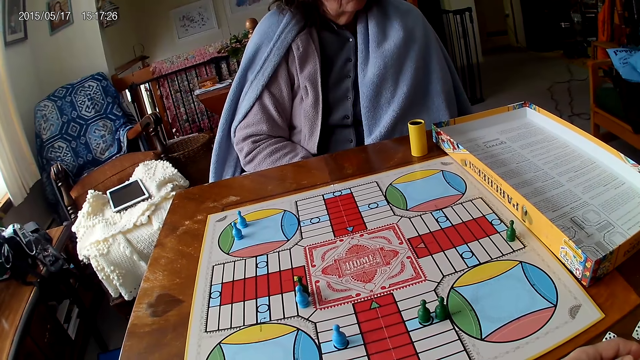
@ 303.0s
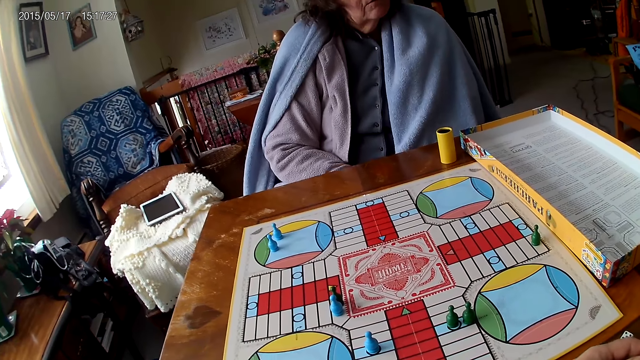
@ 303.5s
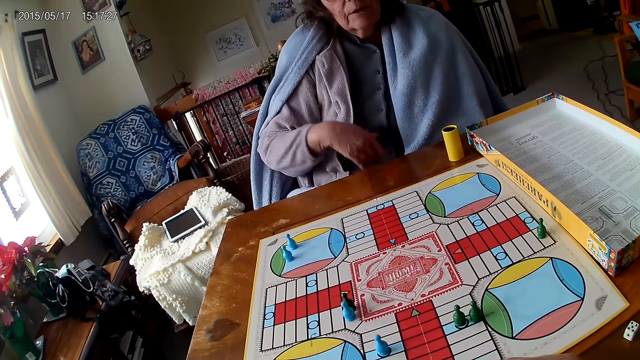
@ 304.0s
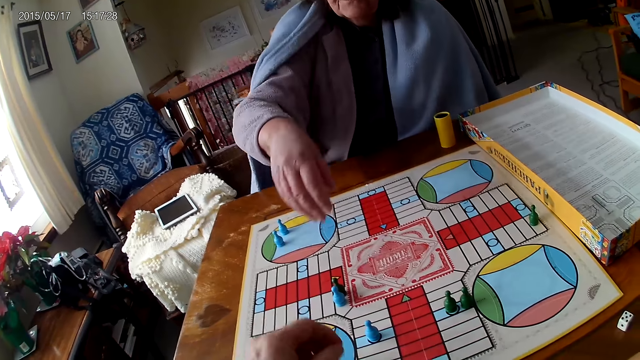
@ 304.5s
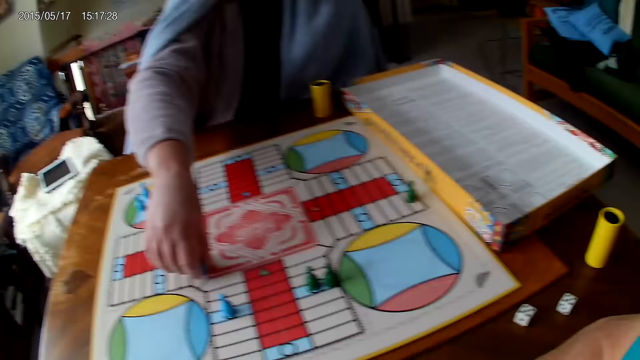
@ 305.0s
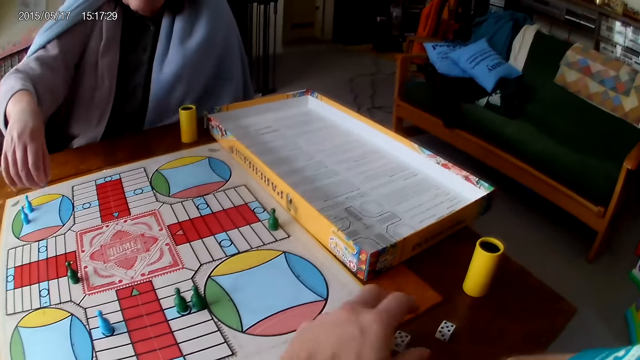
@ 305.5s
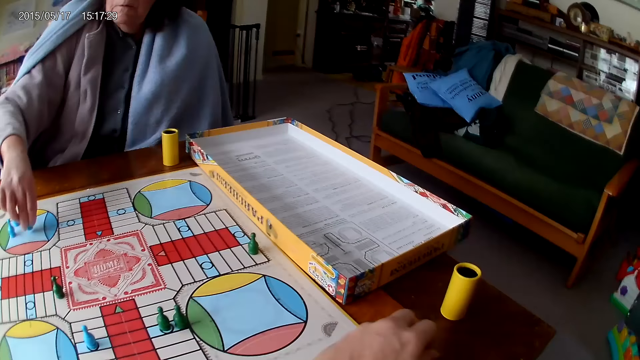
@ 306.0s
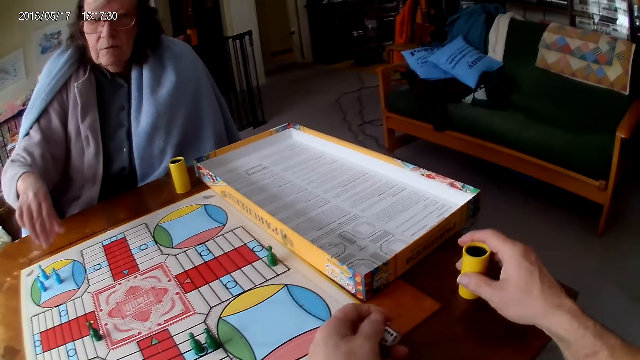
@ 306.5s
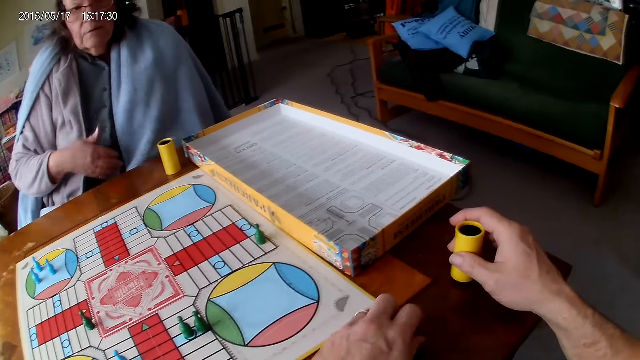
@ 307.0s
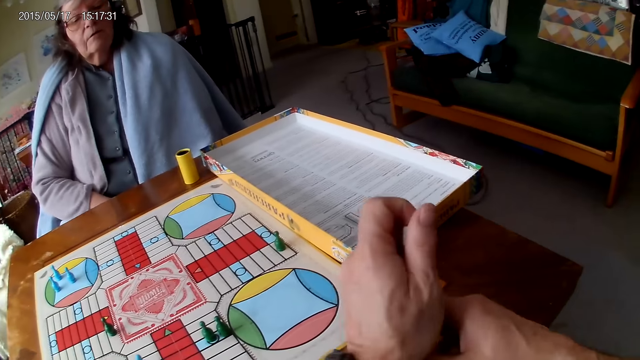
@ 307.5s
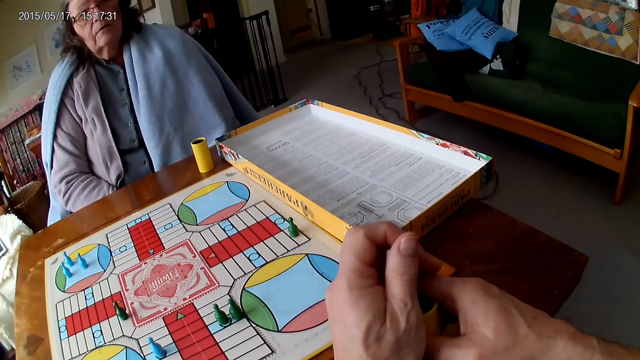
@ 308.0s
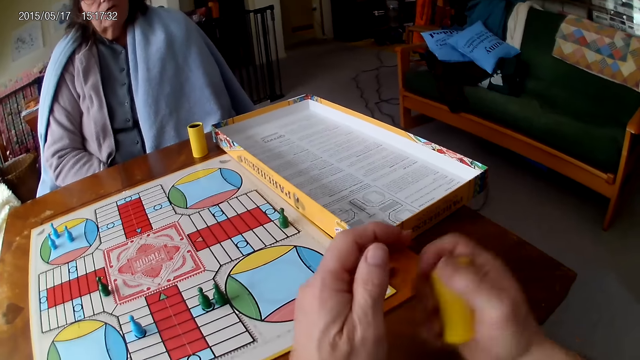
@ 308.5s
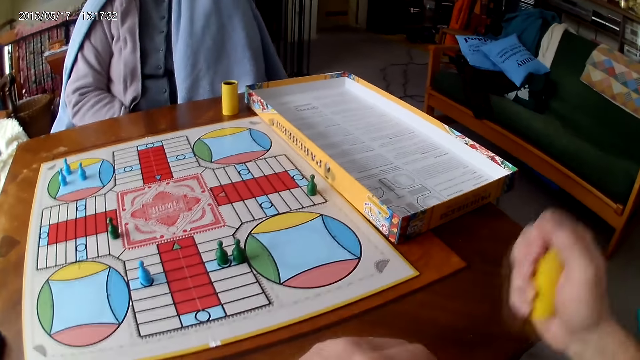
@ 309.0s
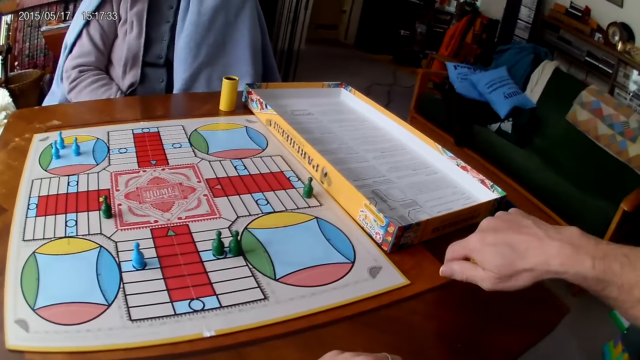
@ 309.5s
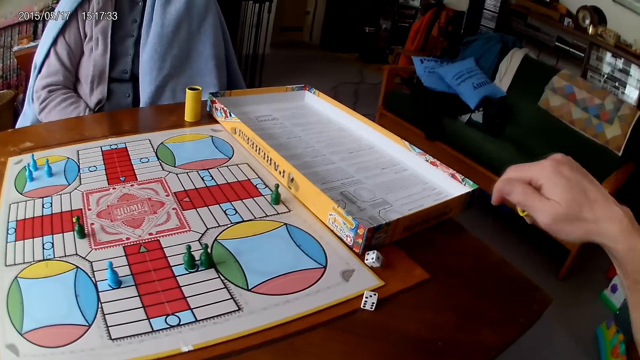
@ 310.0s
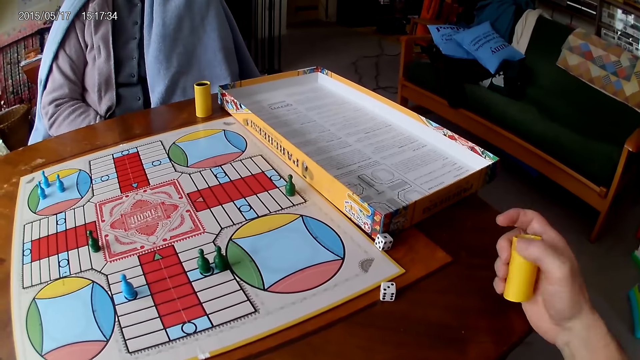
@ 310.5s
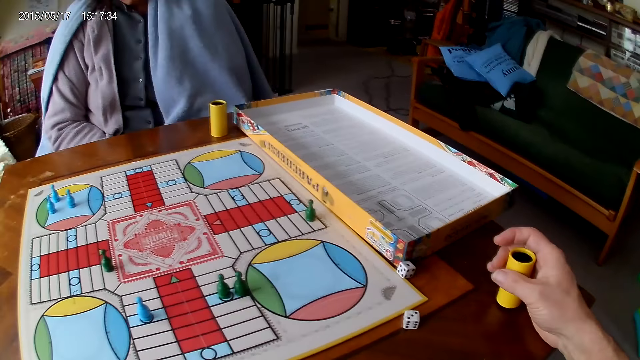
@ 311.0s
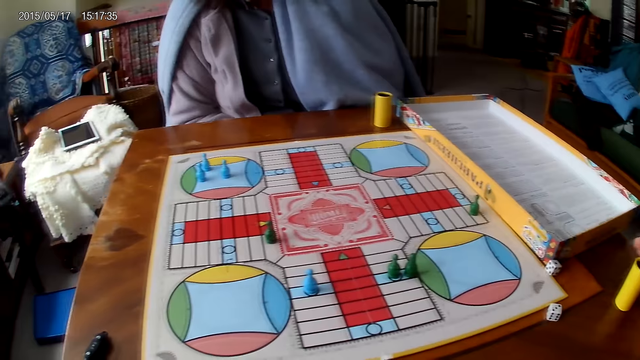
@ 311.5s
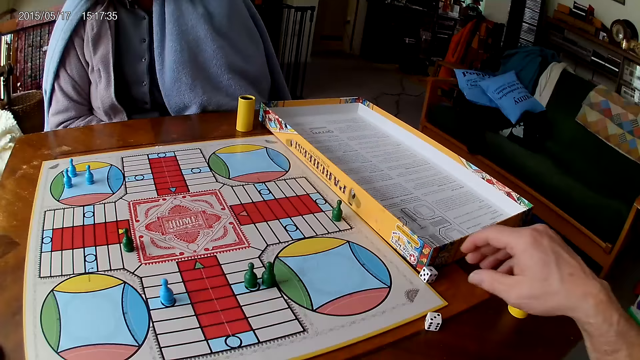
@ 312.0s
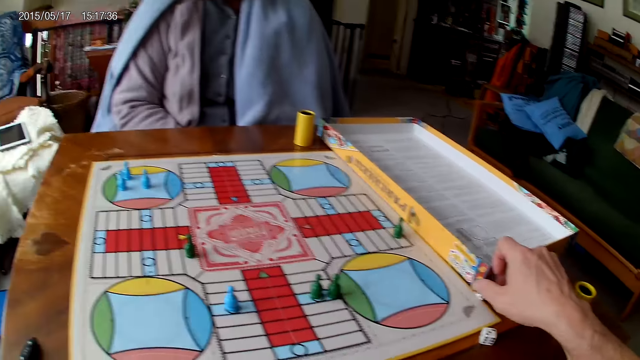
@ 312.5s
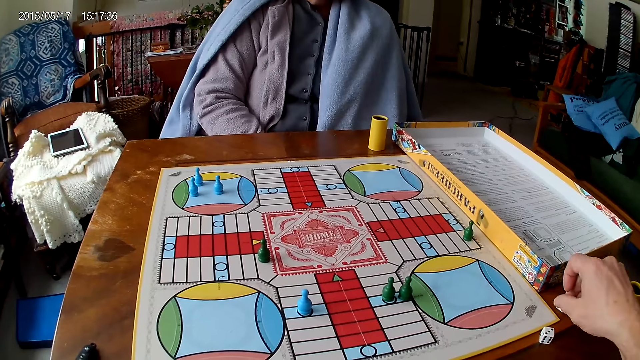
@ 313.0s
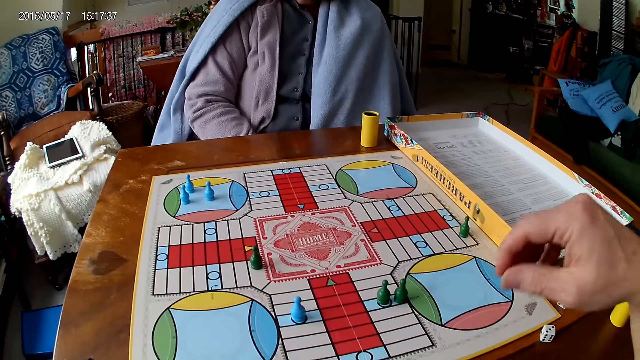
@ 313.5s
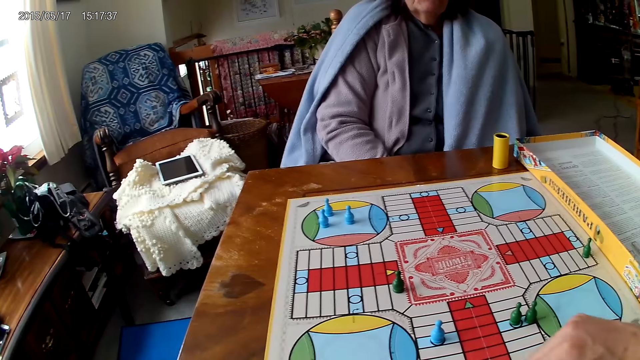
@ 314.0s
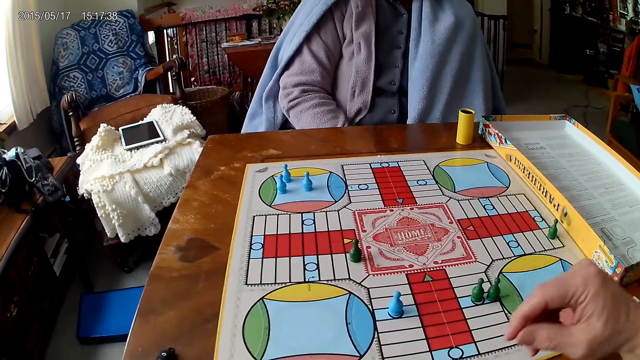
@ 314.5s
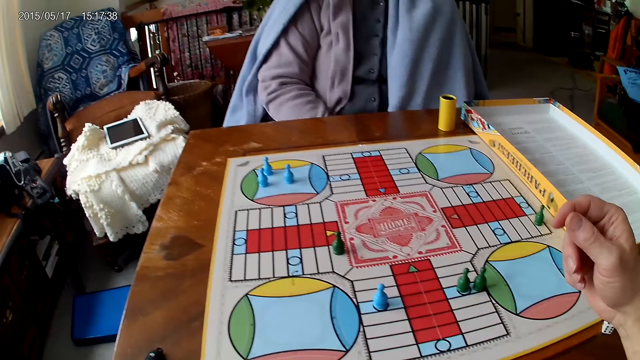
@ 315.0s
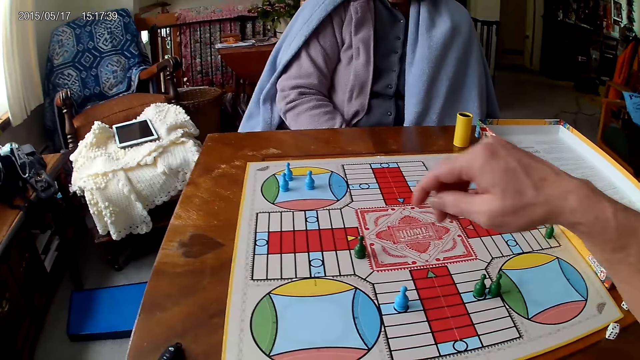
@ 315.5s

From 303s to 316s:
A woman picks the dice. The woman moves a piece on the Ludo board with her right hand. The camera wearer picks two dice from the table with his left hand. He picks a container from the table with his right hand. He drops the dice into the container with his left hand. He shakes the container with his right hand. He drops the dice in his container on the table. He drops his container on the table with his right hand. He moves a piece of die on the table with his right hand.

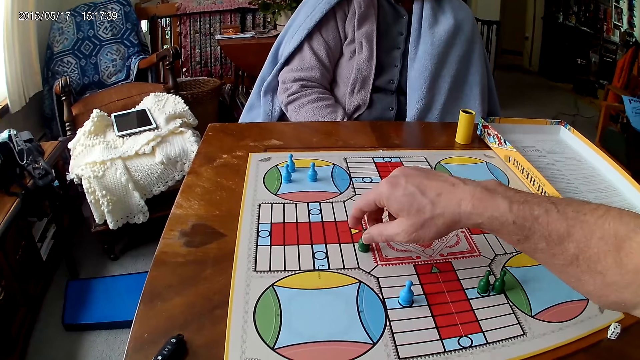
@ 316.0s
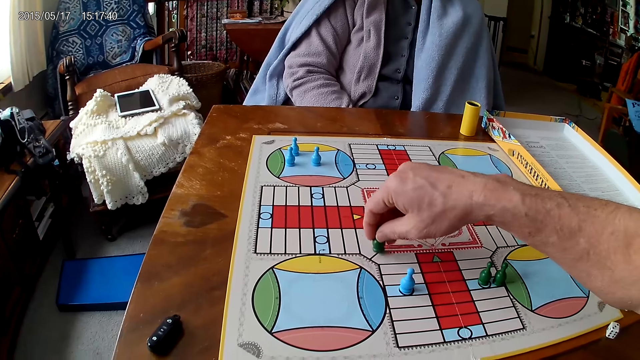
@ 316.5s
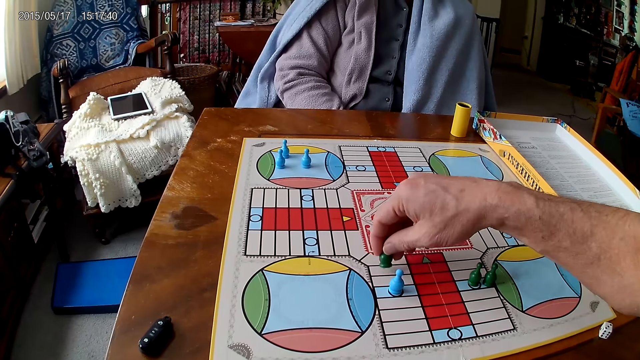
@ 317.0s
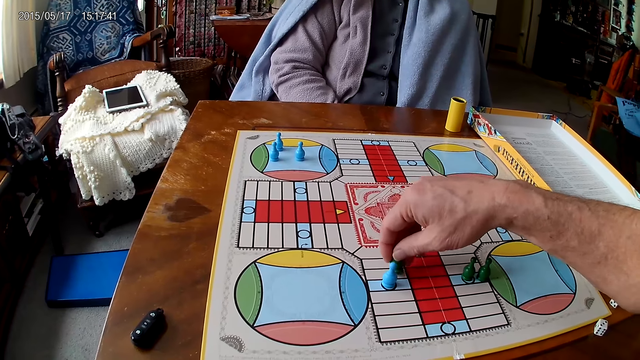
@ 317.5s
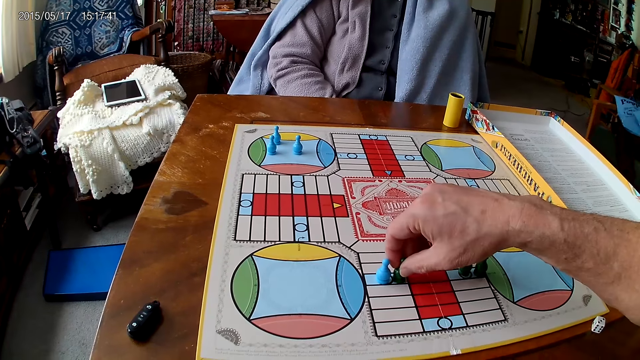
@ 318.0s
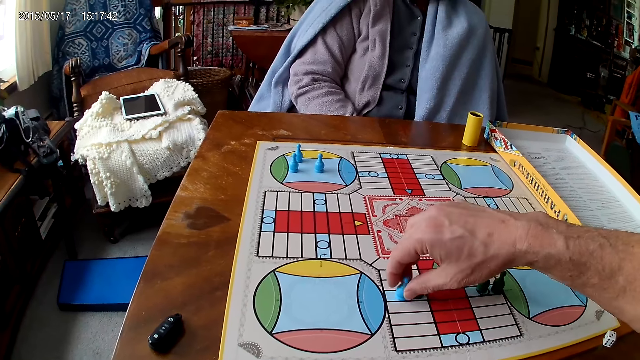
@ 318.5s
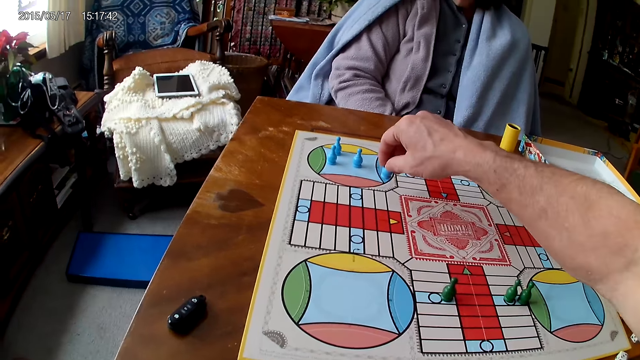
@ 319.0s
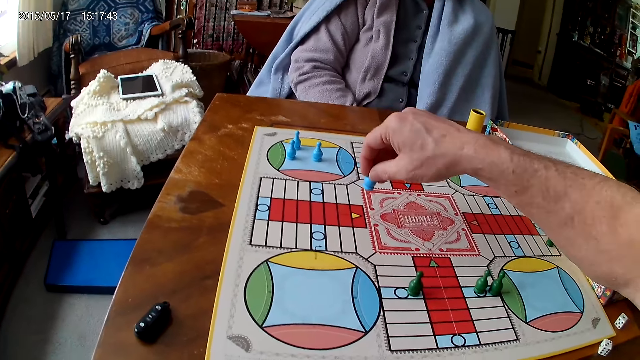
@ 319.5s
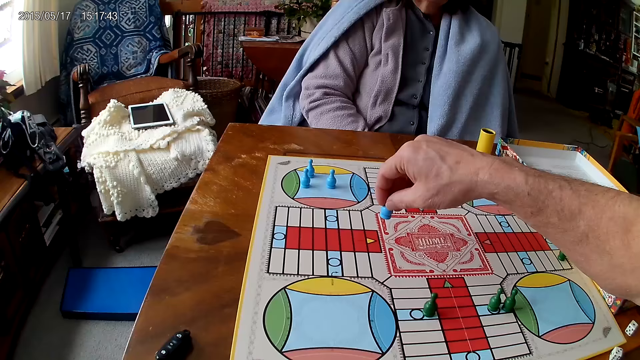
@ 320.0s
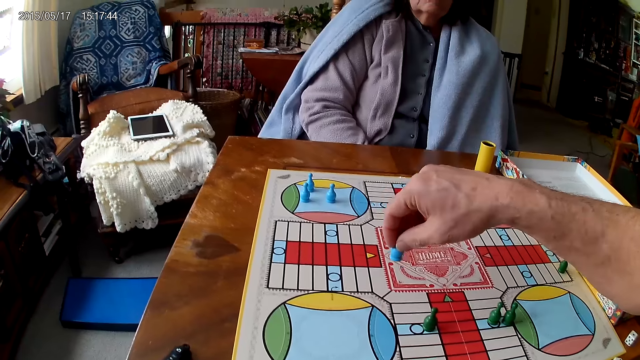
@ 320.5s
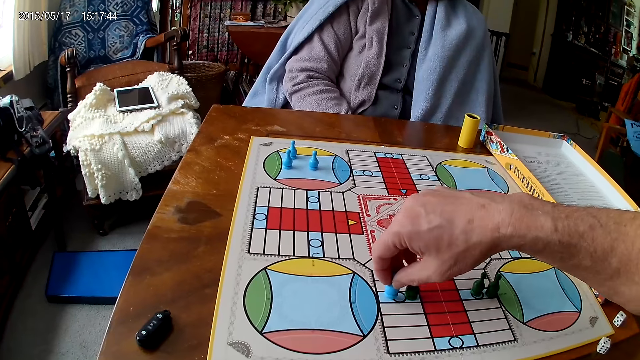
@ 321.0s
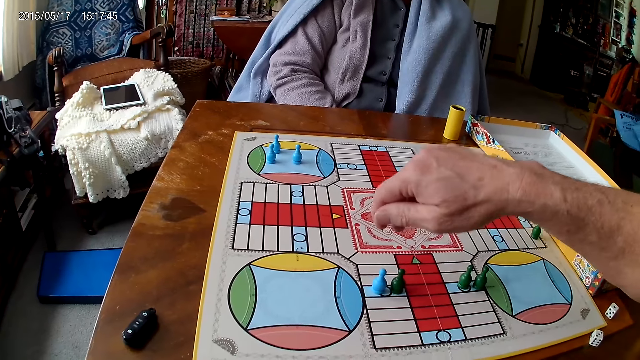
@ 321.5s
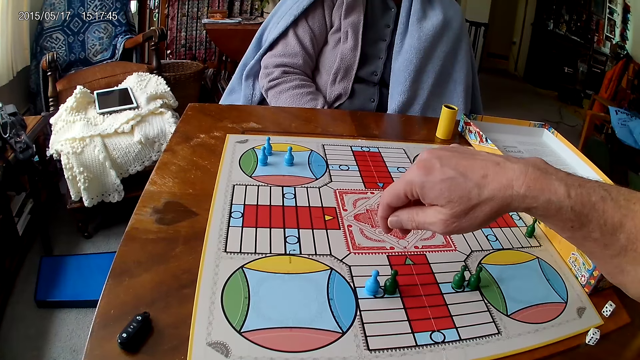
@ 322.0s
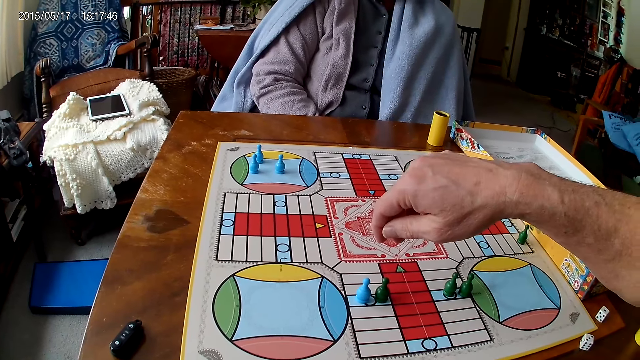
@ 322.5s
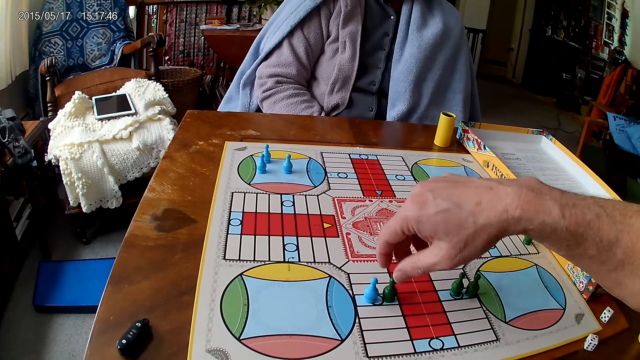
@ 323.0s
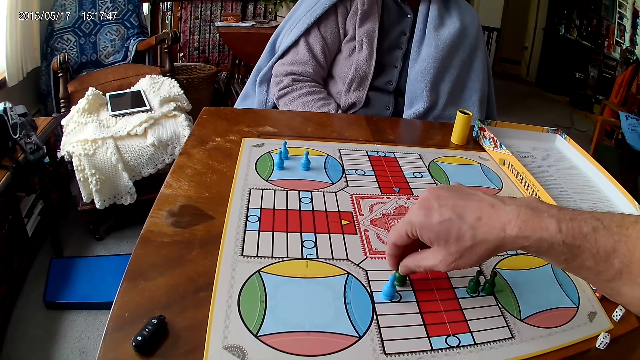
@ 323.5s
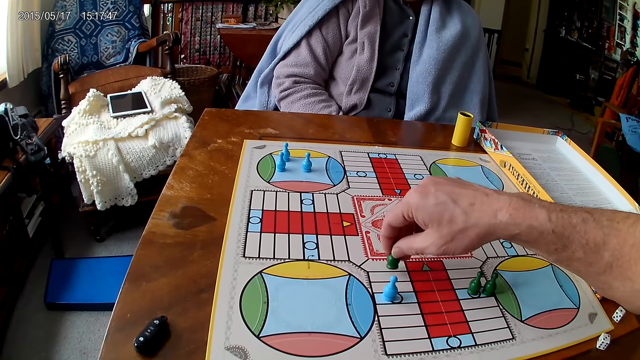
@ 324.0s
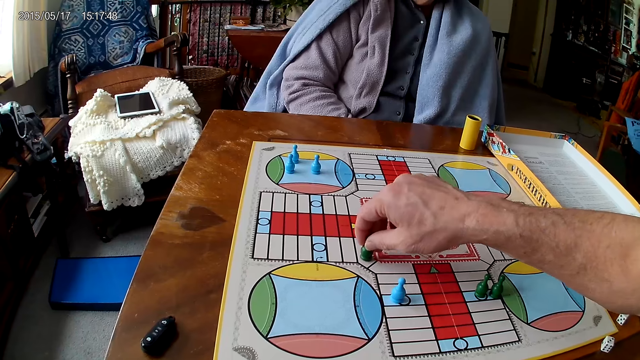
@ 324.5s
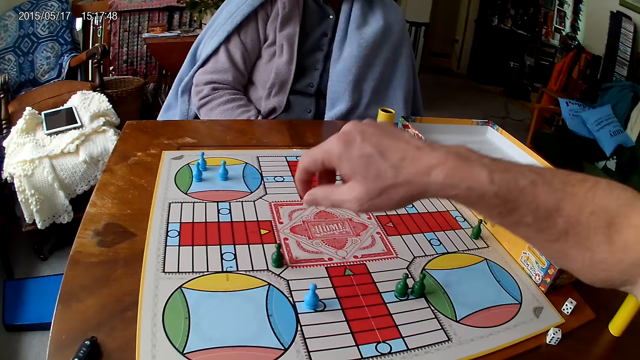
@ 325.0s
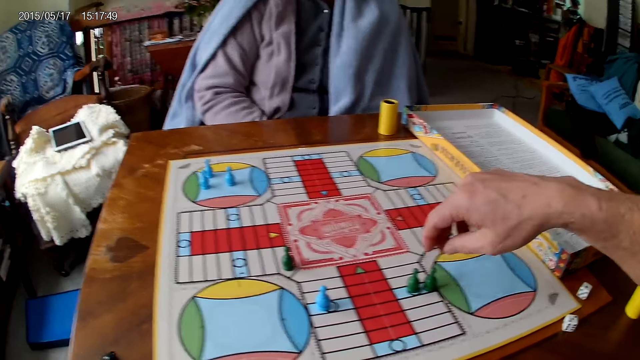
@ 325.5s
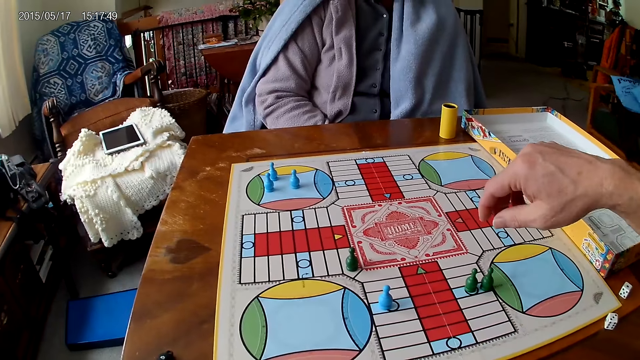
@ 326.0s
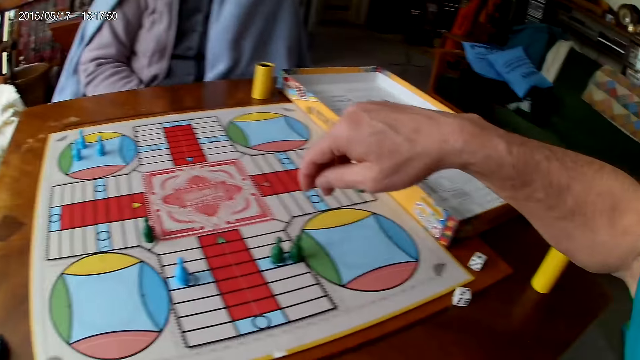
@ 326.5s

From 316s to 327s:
The camera wearer moves a piece on the Ludo board with his right hand. He picks the dice. He picks a piece from the Ludo board with his right hand. He moves the dice. He drops the piece on the Ludo board with his right hand. He moves a piece on the Ludo board with his right hand.
